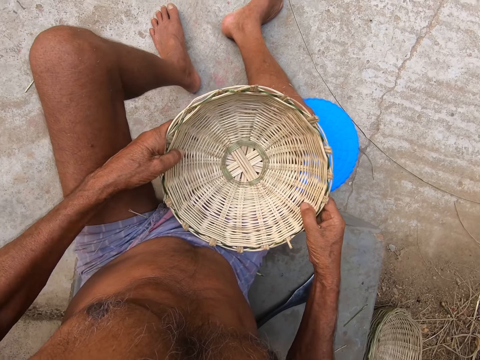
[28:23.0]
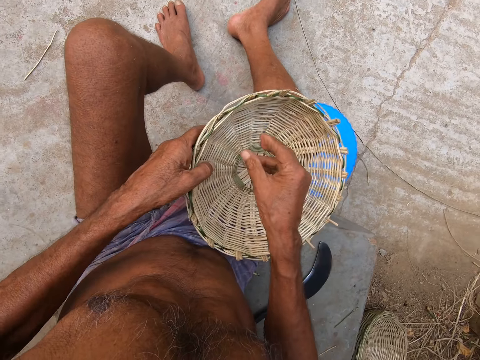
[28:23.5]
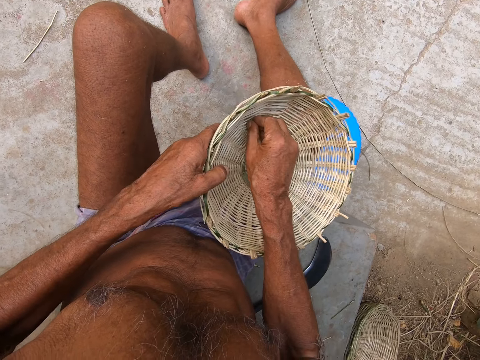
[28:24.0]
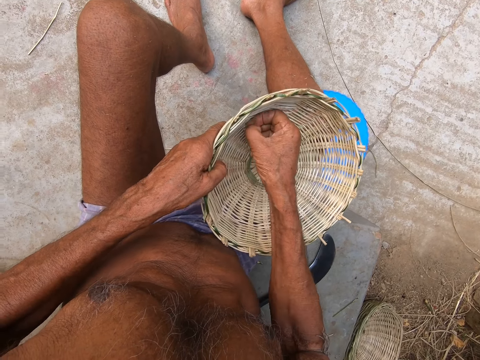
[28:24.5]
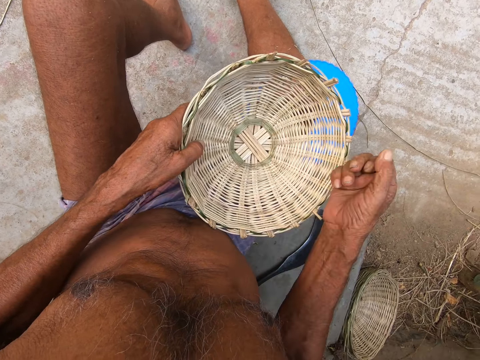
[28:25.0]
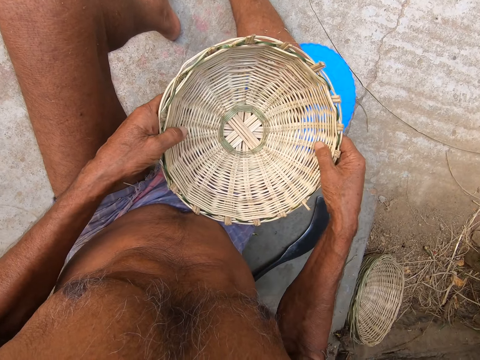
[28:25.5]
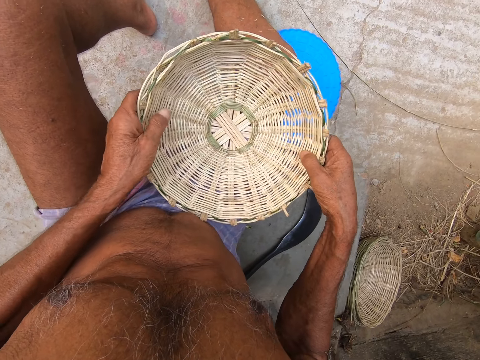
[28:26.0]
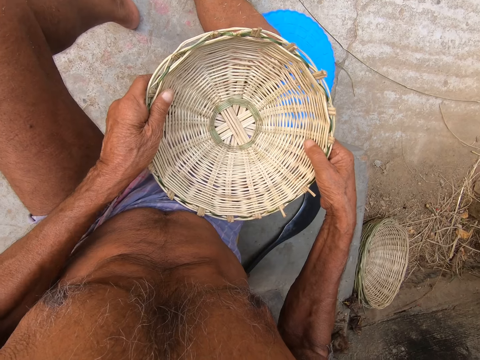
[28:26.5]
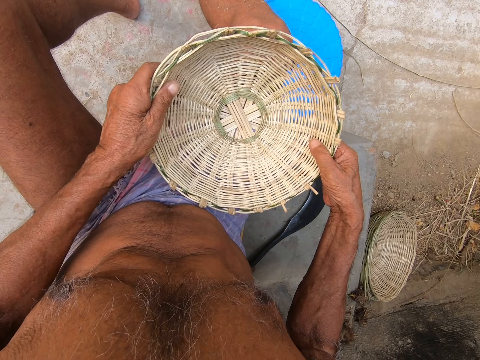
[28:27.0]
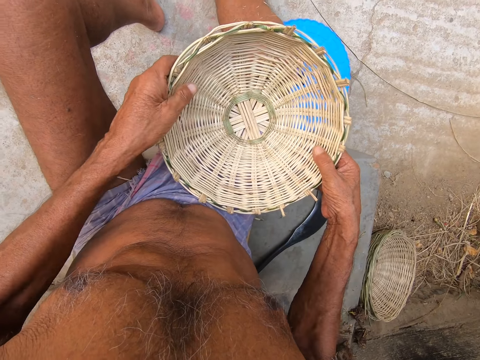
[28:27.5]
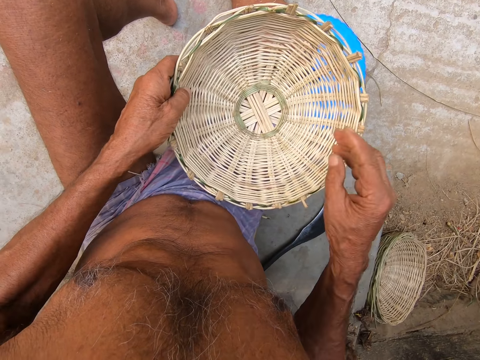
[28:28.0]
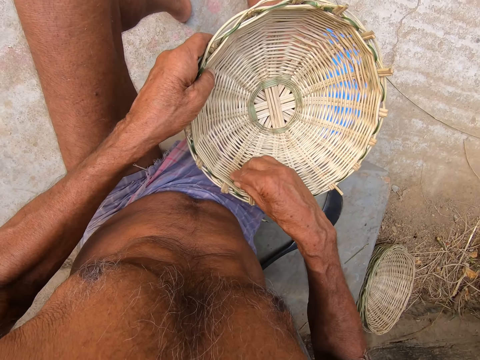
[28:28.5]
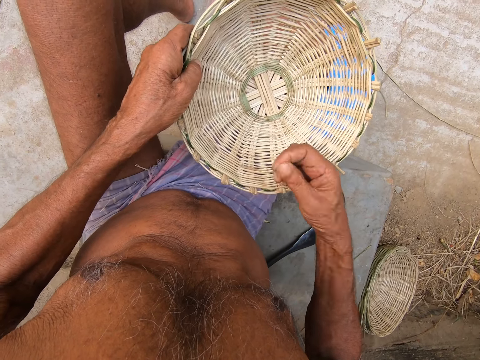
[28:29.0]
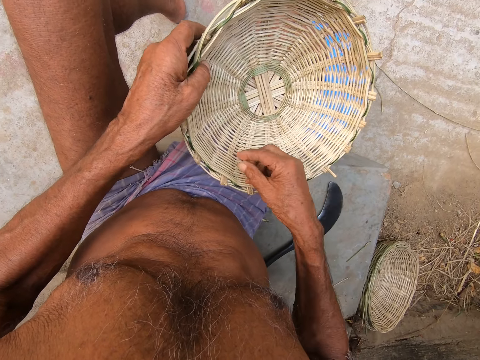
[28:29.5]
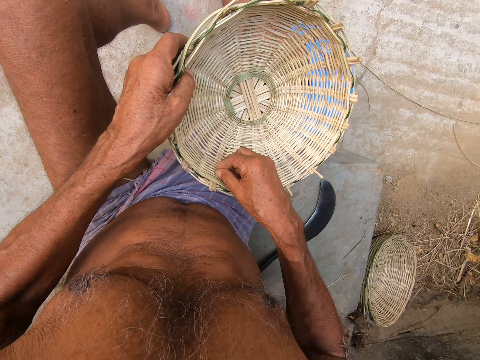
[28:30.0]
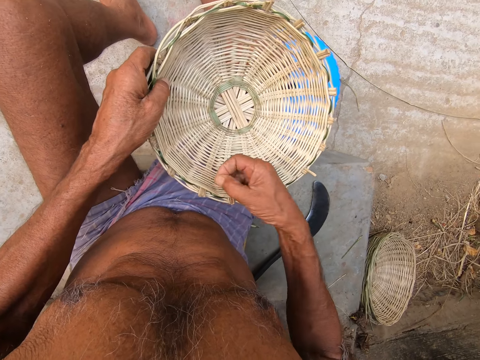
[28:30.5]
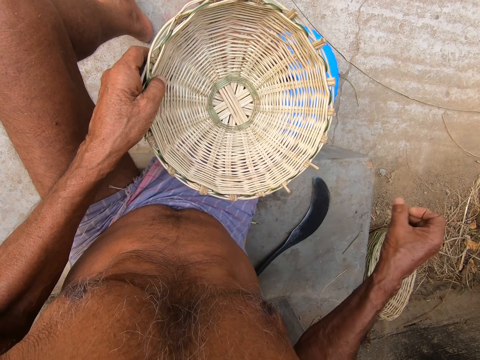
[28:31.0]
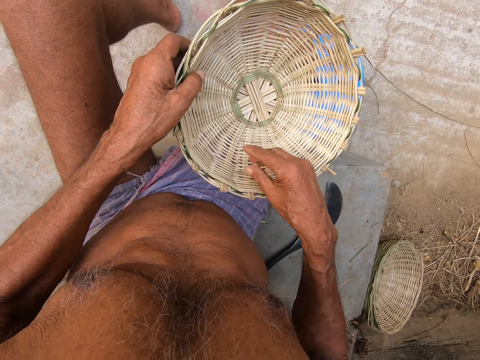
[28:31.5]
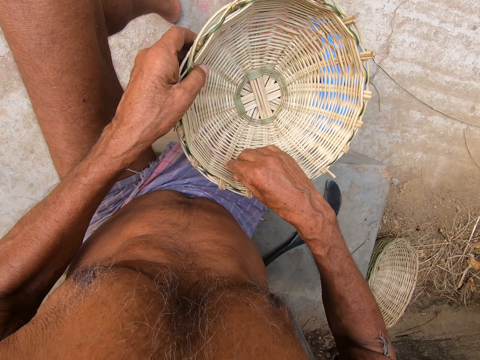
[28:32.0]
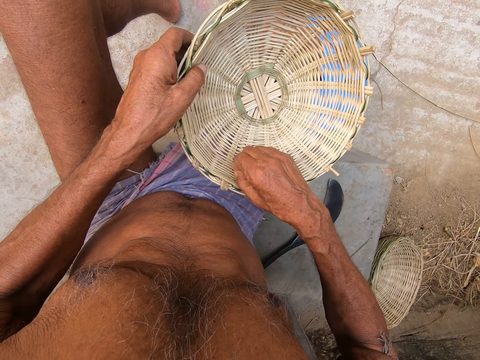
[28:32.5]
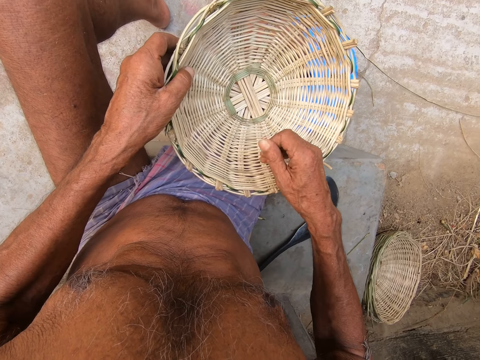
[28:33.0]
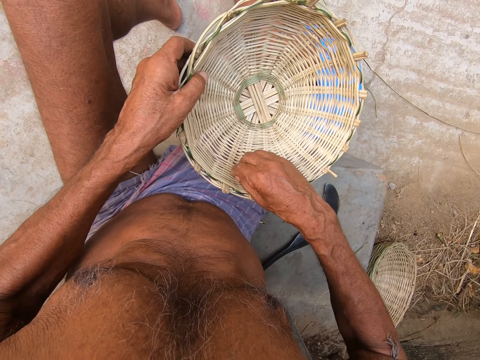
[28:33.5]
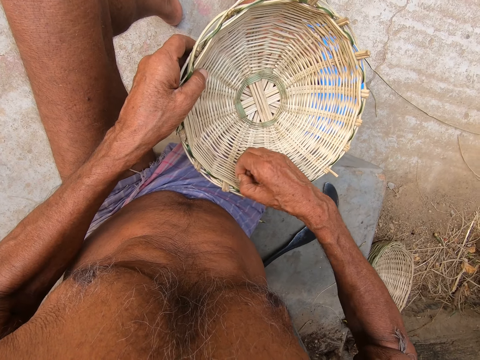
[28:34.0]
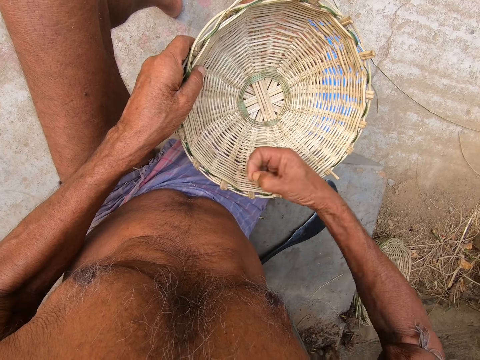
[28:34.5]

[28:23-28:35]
The camera wearer picks up a piece of bamboo from the basket with his right hand. He holds the basket in both hands. He picks up the piece of bamboo from the basket with his right hand.

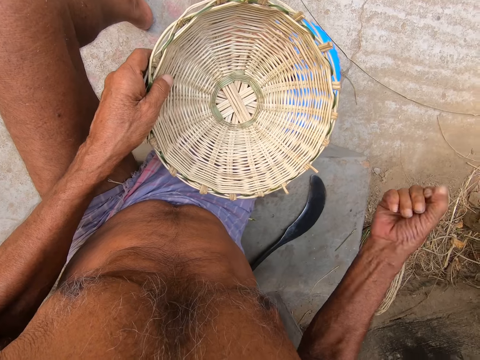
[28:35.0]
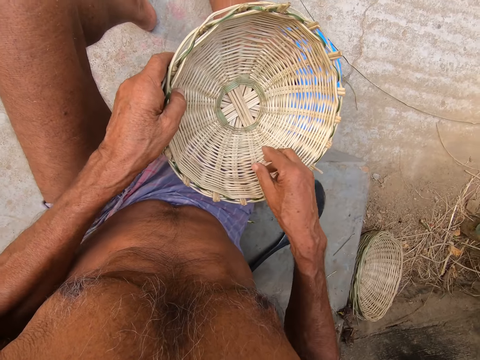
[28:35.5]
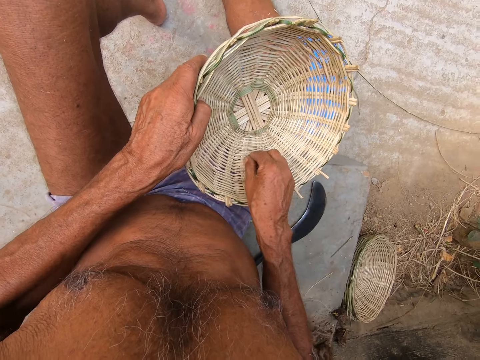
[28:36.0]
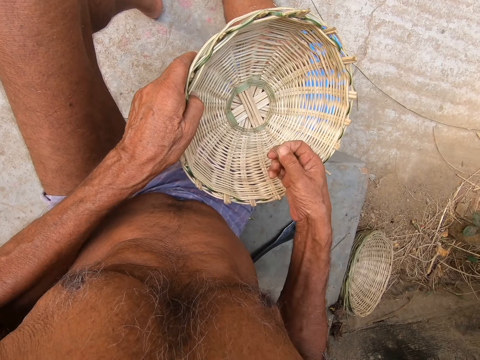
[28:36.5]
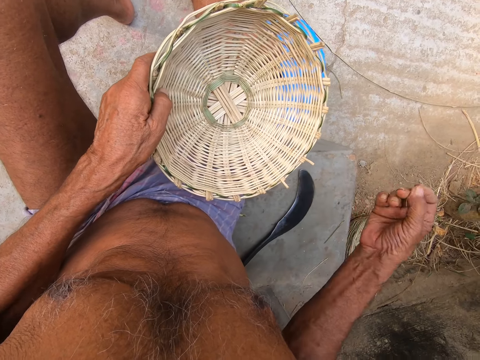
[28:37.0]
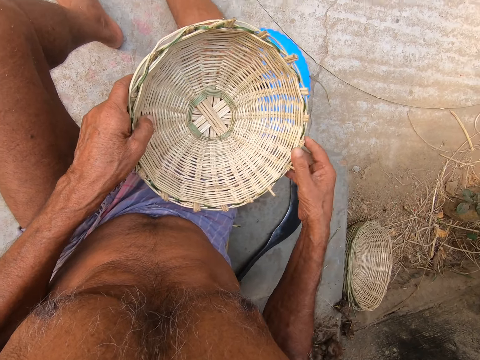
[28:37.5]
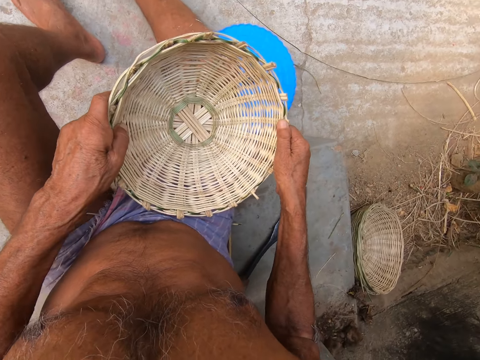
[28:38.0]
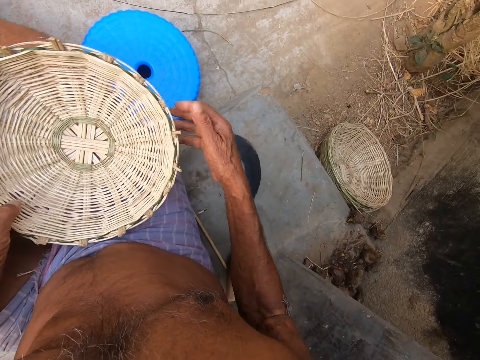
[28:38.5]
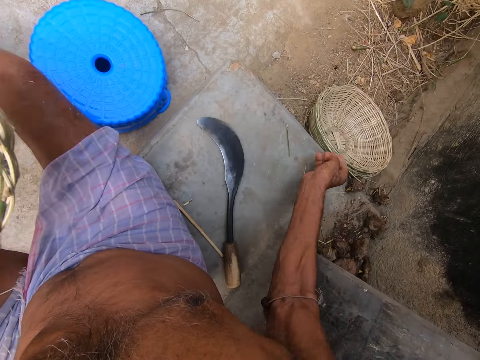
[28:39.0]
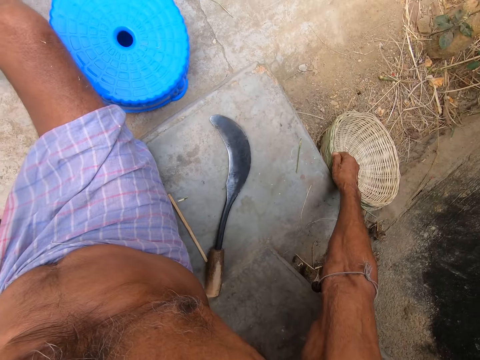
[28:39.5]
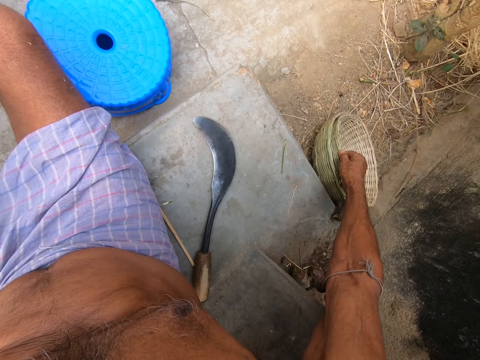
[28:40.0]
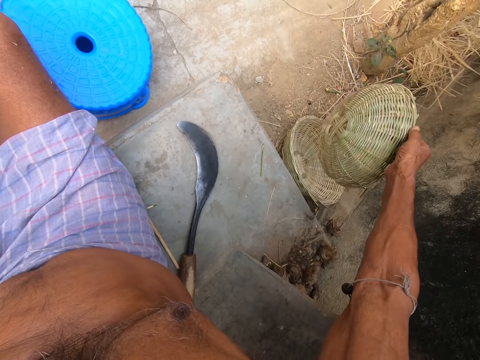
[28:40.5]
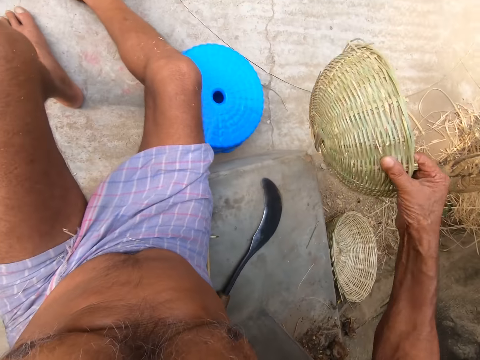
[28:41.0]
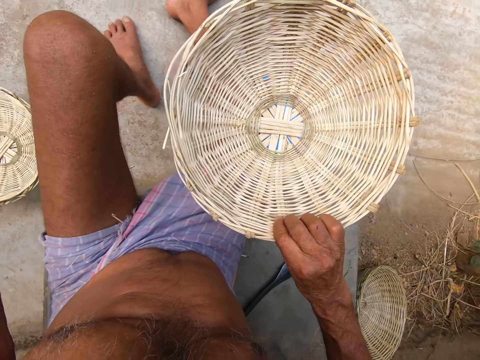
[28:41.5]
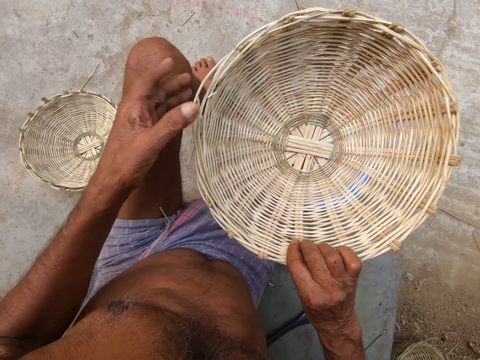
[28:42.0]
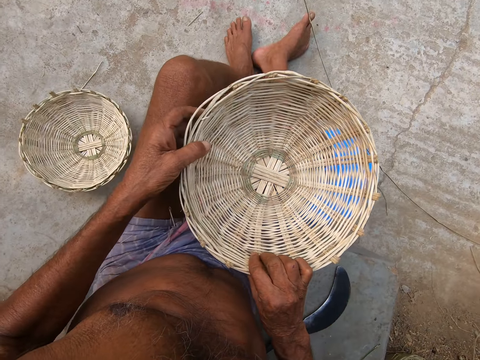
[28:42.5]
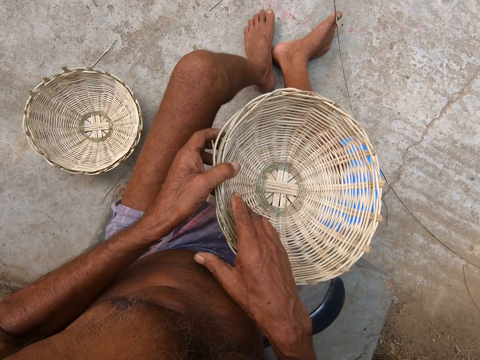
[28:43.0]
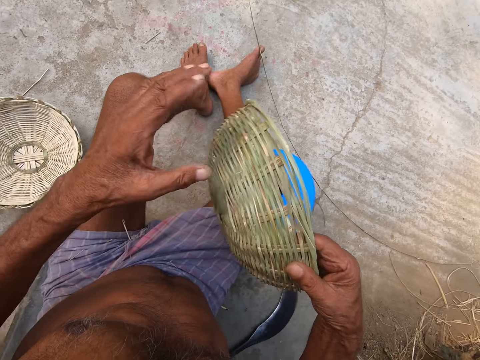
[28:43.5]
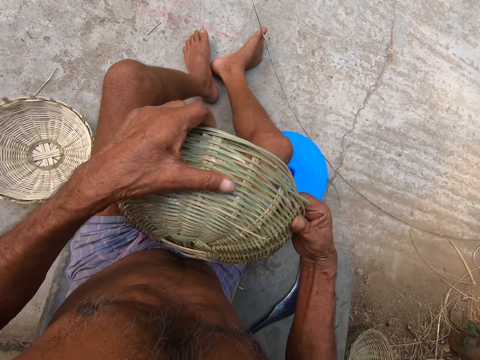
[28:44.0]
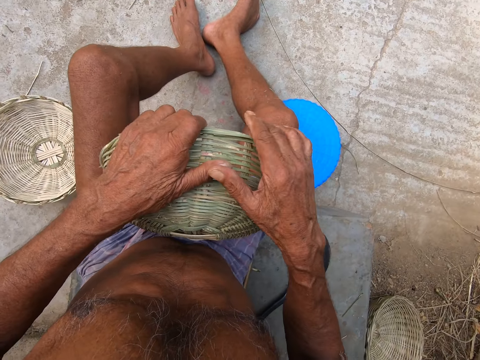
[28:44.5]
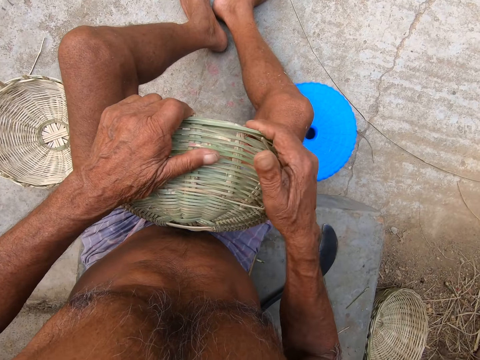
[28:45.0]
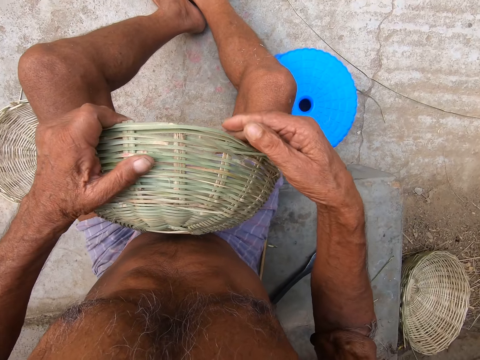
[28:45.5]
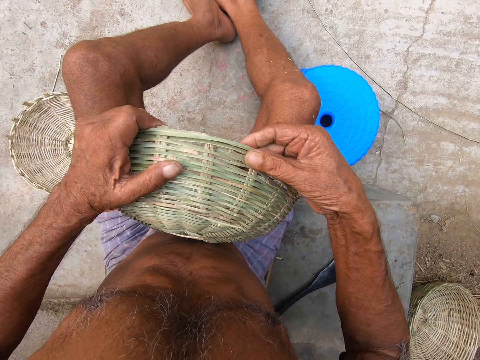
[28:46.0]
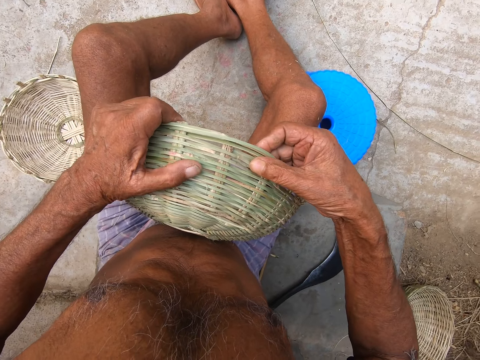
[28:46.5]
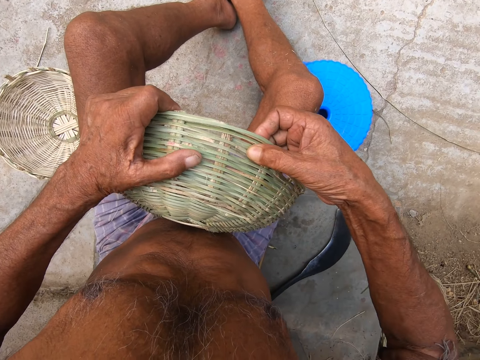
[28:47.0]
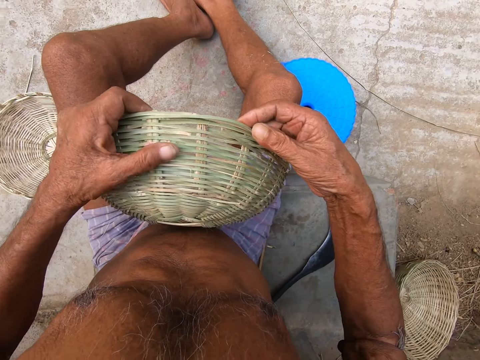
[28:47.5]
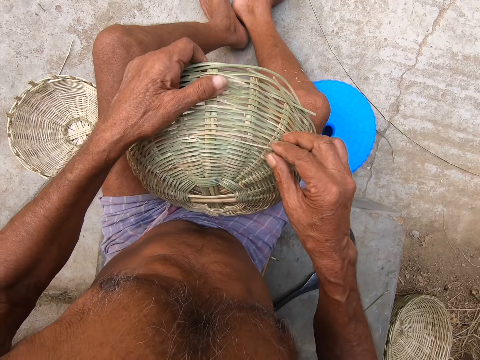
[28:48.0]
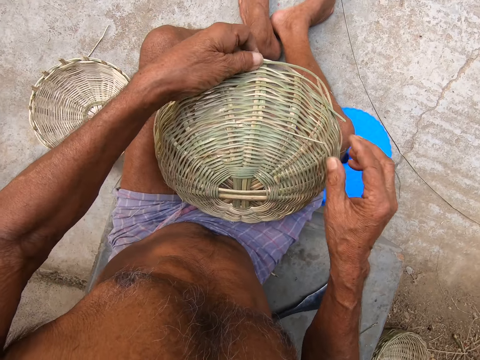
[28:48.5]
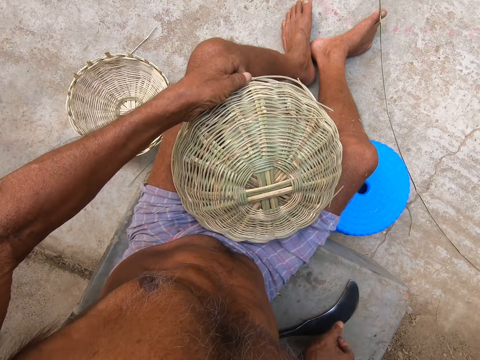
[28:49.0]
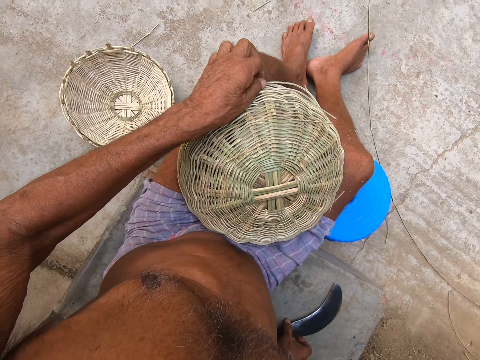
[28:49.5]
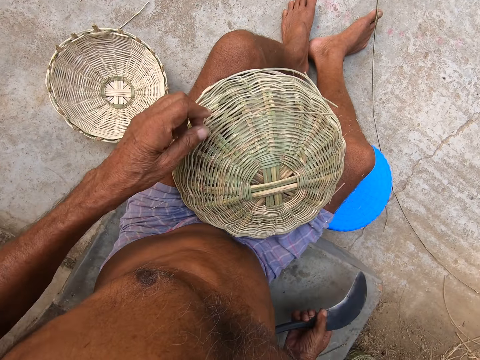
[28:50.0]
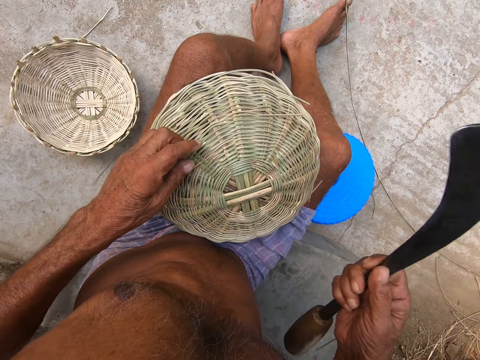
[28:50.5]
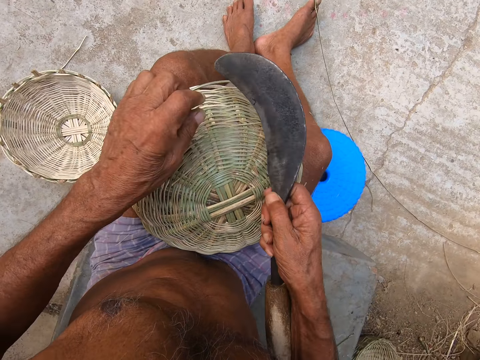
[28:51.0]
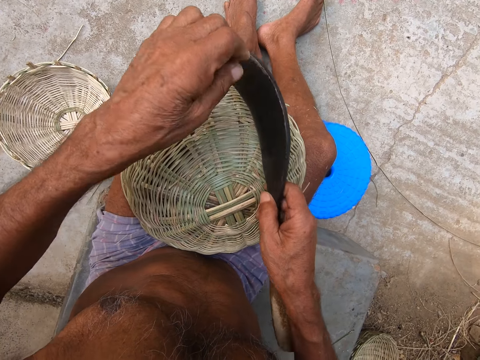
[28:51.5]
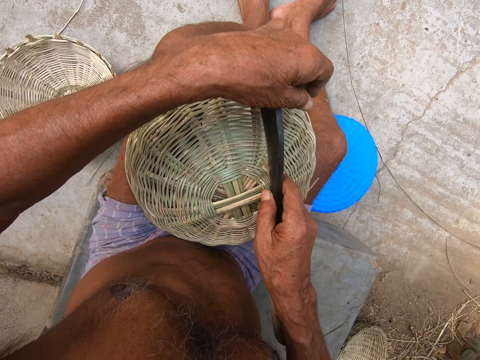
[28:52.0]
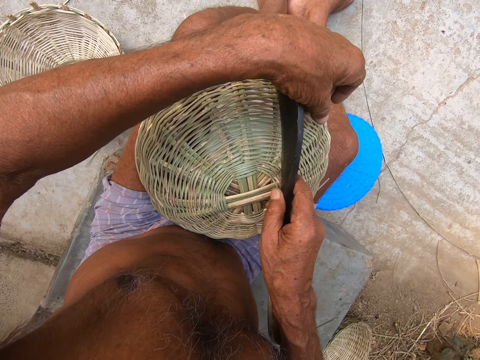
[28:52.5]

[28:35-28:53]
The camera wearer holds the basket in both hands. He picks up another basket from a stack of baskets on the floor with his right hand. He holds the basket in both hands. He turns the basket in his right hand. He holds the basket in both hands. He adjusts the basket with his right hand. He picks up the sickle from the slab with his right hand. He cuts the piece of bamboo in the basket with the sickle in his right hand.
